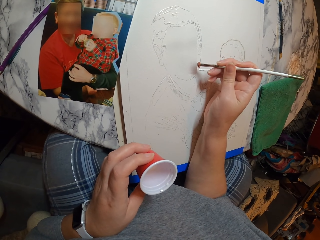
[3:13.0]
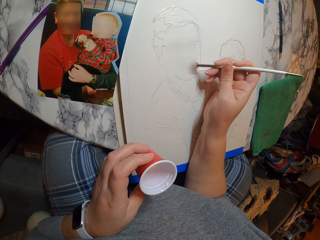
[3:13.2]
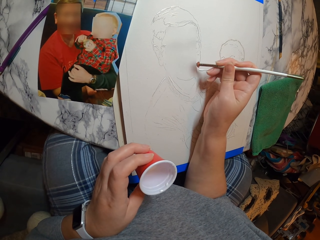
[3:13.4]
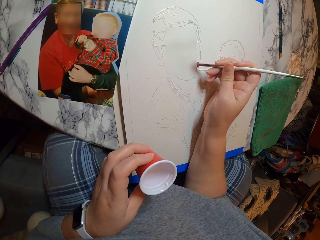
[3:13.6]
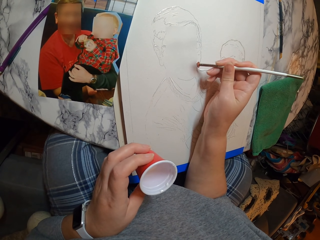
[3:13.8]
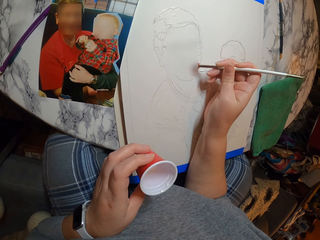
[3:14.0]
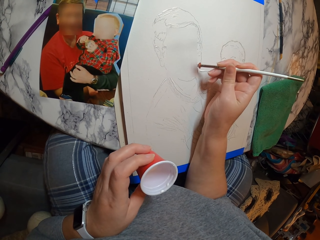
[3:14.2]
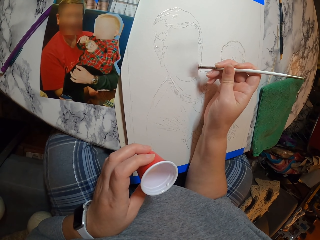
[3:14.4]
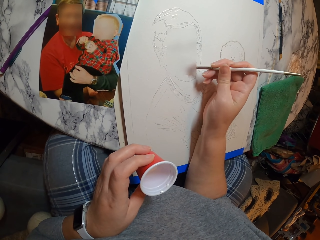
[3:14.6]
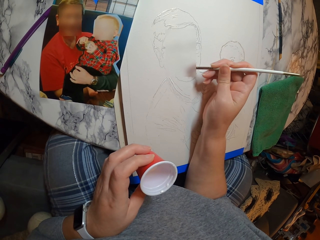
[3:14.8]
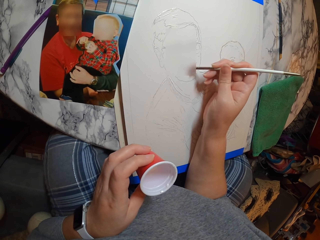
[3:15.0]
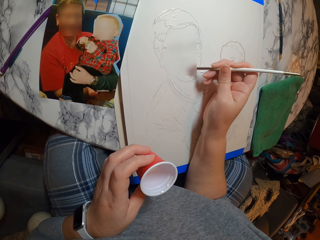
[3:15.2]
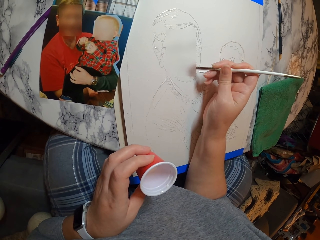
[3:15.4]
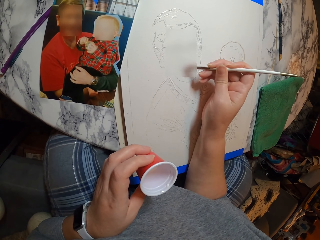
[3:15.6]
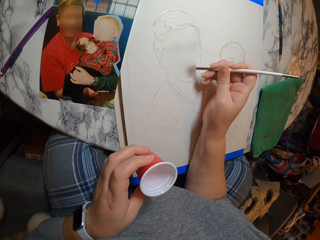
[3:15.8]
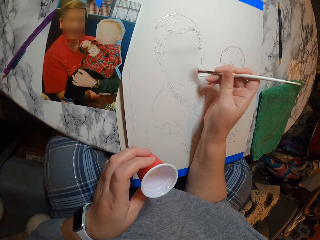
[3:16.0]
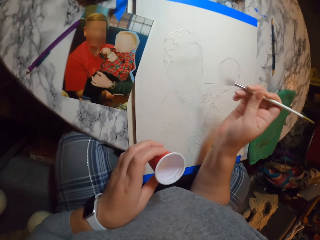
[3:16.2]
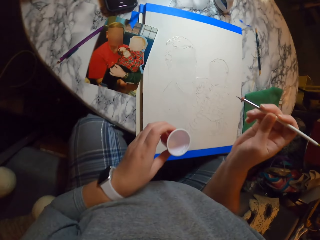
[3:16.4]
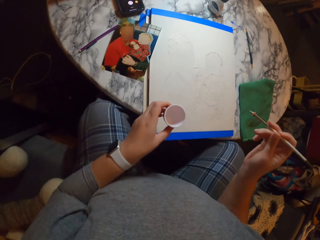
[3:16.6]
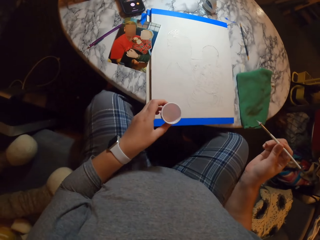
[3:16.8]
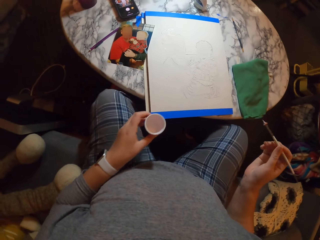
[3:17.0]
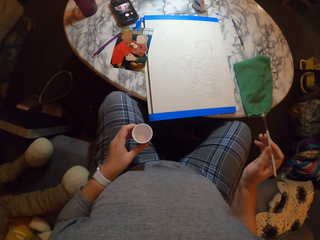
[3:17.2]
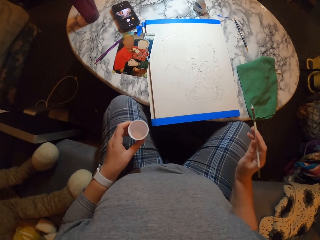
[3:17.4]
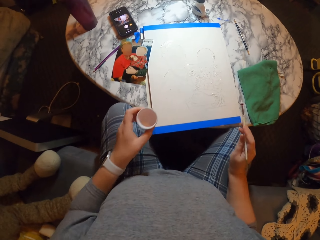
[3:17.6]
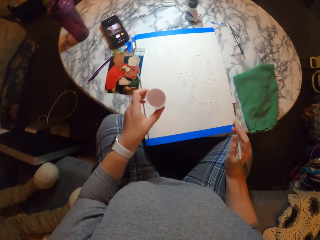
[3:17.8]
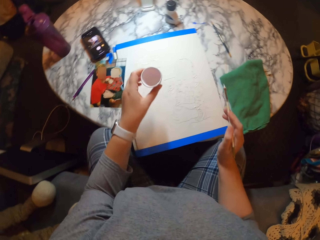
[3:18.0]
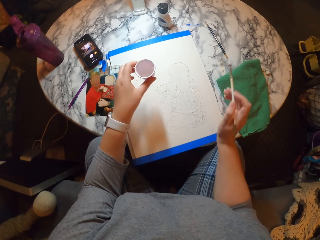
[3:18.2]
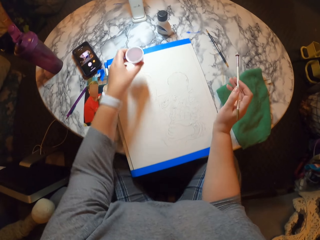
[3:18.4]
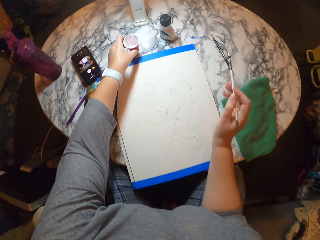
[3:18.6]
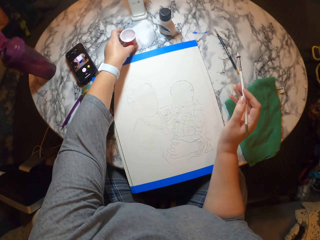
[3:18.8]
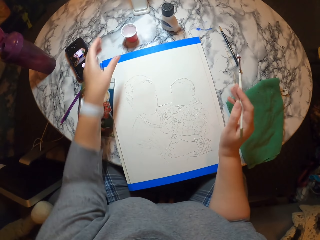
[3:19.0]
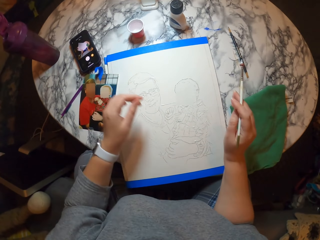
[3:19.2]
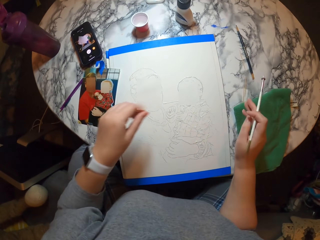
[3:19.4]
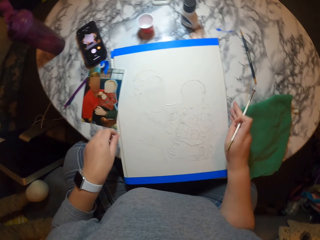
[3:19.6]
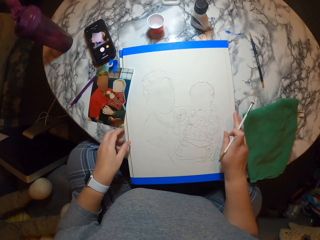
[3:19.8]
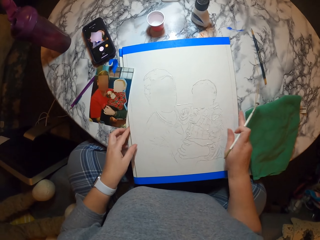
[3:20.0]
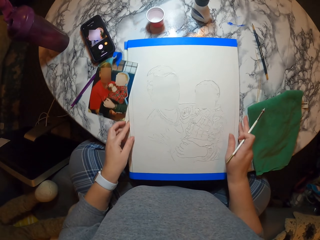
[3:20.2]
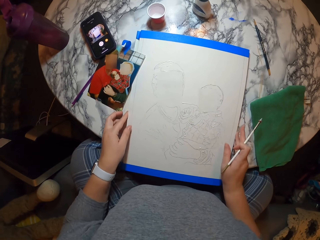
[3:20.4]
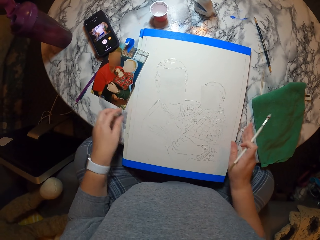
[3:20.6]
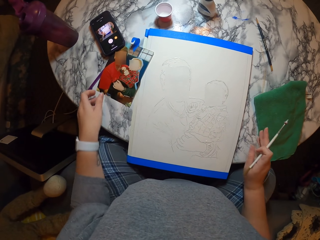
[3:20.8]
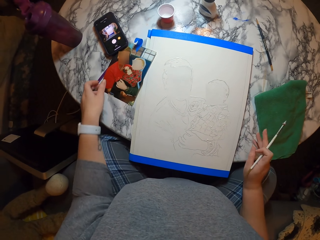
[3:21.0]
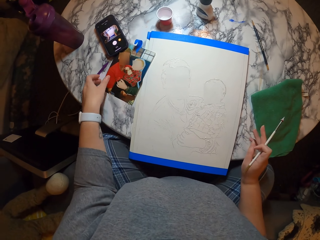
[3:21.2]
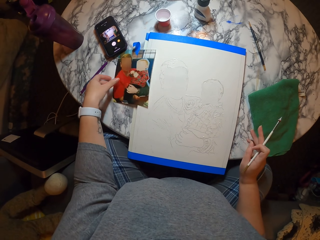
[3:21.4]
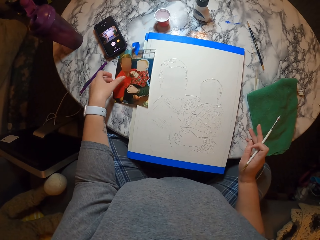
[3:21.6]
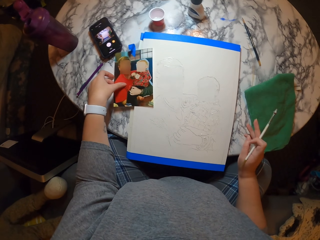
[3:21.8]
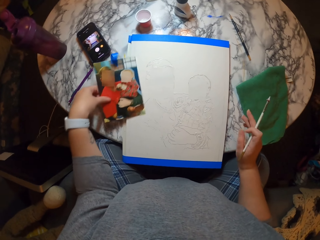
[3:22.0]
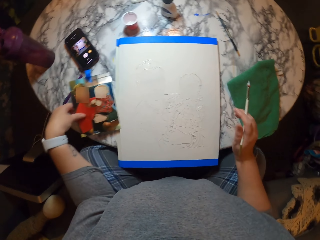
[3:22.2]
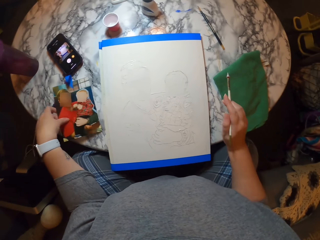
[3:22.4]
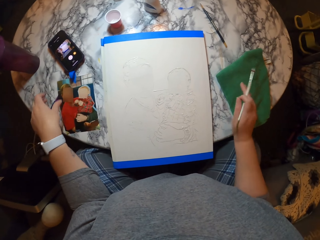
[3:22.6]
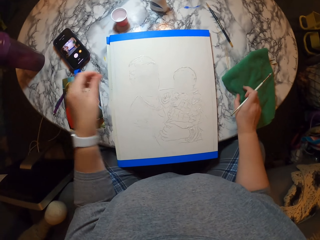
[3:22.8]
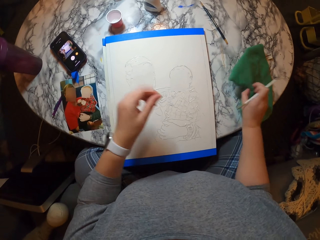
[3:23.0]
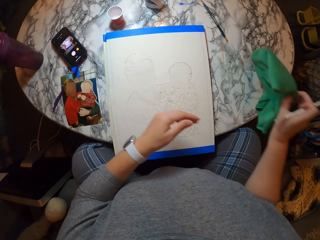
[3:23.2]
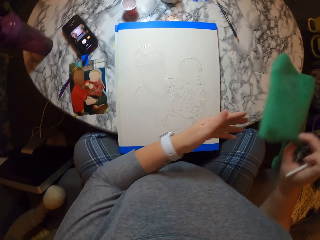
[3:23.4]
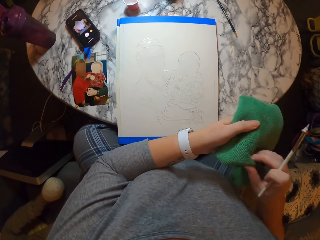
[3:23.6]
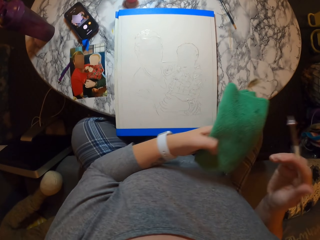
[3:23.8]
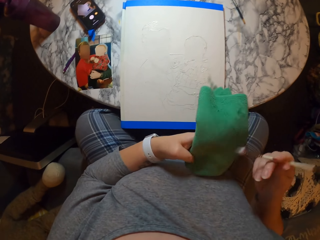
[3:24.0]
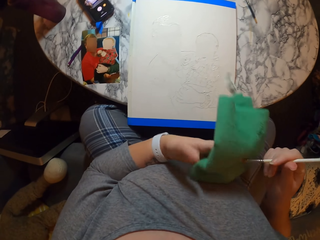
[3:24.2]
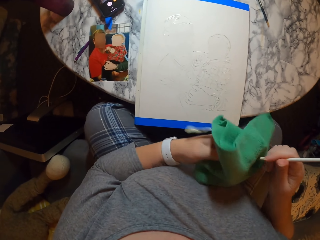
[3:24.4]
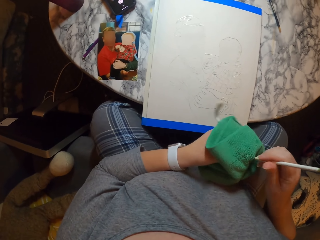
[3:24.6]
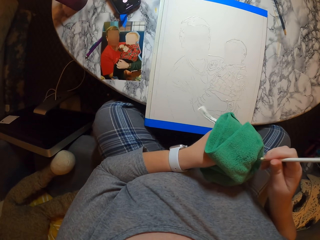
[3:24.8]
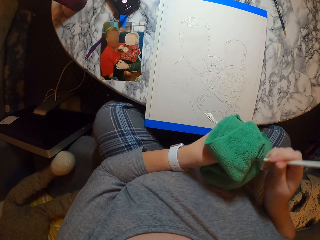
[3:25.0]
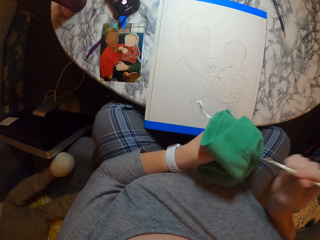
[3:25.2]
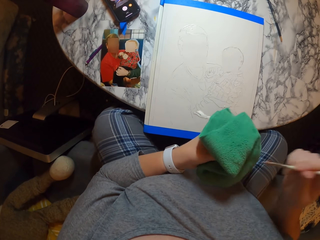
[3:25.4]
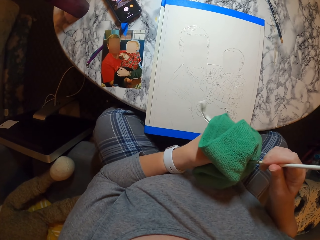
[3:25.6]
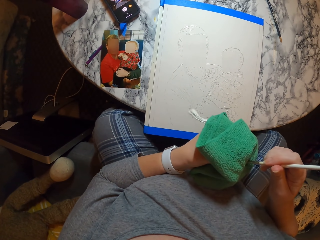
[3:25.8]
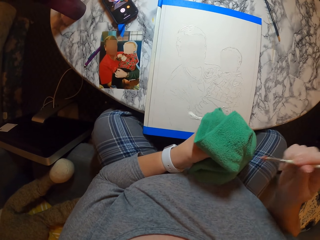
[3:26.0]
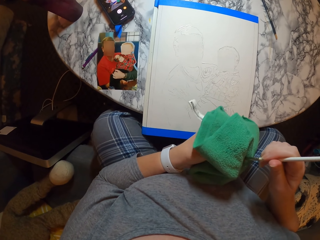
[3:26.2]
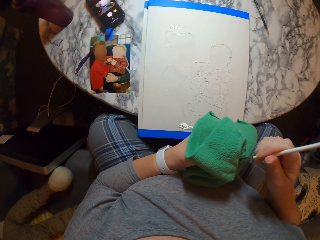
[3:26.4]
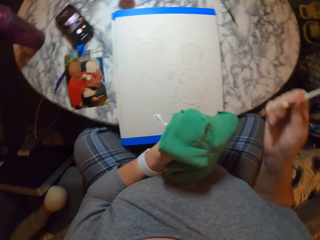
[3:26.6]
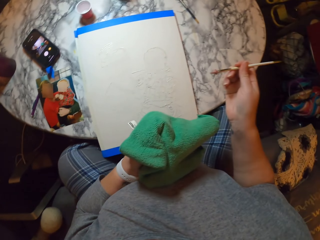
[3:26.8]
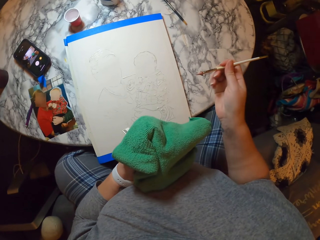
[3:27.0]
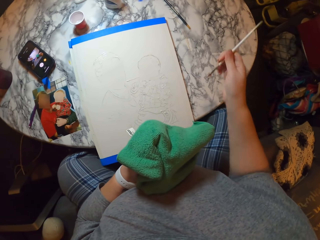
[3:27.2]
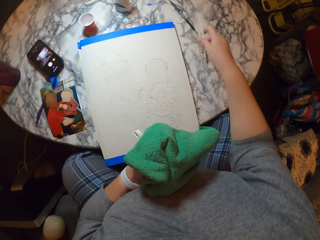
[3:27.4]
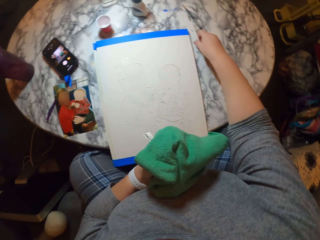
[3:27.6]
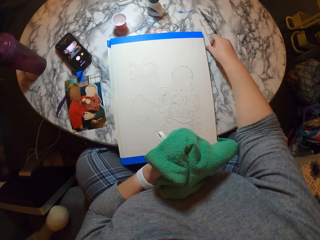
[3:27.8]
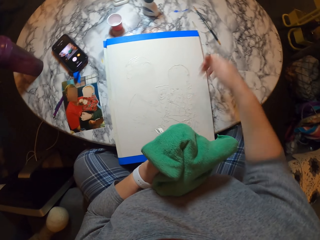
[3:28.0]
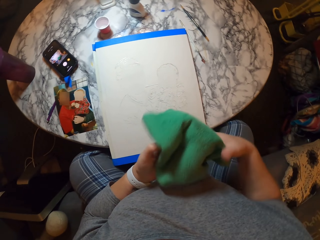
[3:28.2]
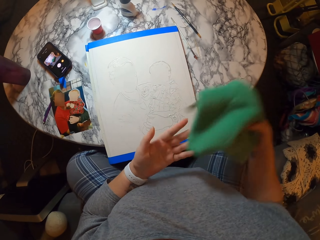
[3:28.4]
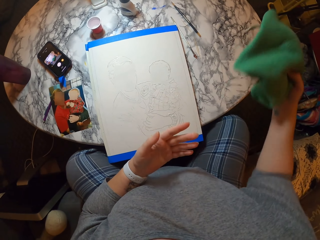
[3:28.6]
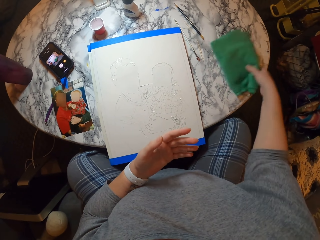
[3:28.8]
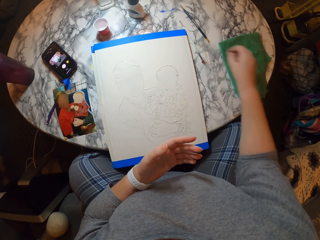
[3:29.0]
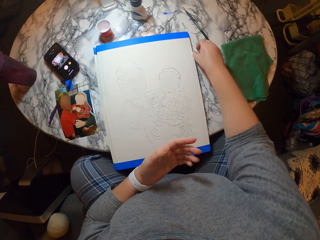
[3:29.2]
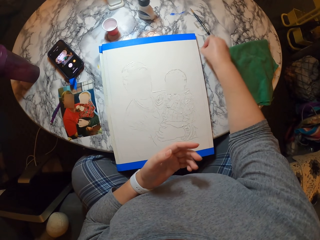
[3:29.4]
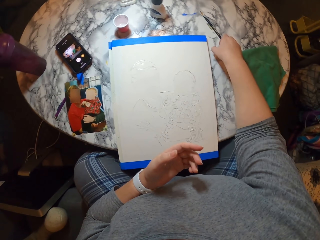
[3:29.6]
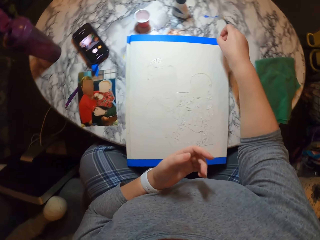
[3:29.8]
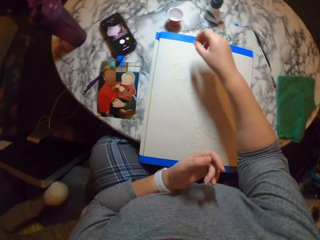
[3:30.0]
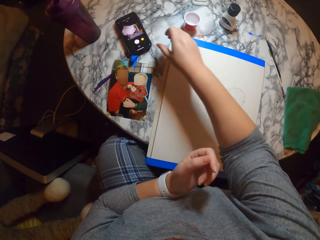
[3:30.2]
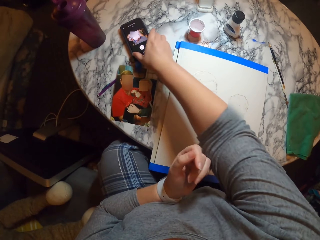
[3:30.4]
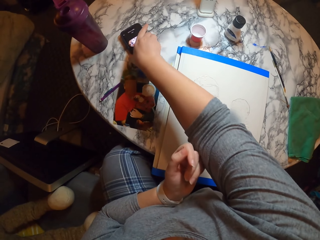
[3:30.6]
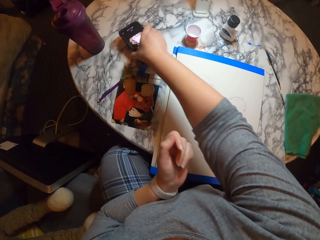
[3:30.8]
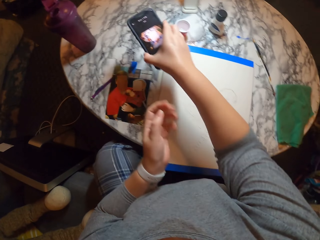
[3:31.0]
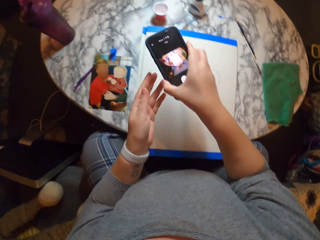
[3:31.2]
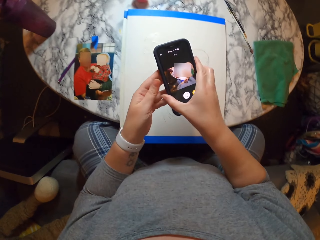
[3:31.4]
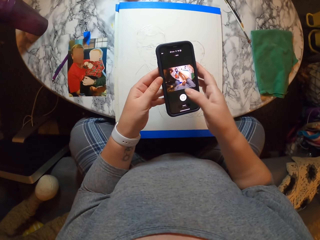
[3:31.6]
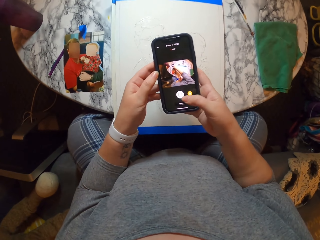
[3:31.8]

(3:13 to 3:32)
The camera wearer puts the plastic cup or tin of paint on the table. They lift the drawing book. They turn the canvas. They move the photo aside on the table. They pick up a towel. They wipe the drawing pen. They put the drawing pen down on the table. They put the towel on the table. They move something on the table. They pick up the phone.
